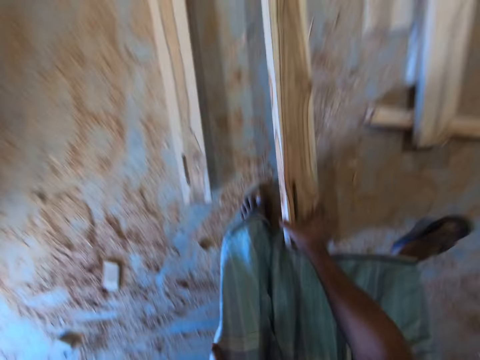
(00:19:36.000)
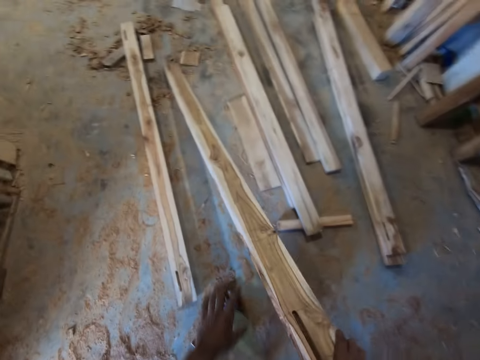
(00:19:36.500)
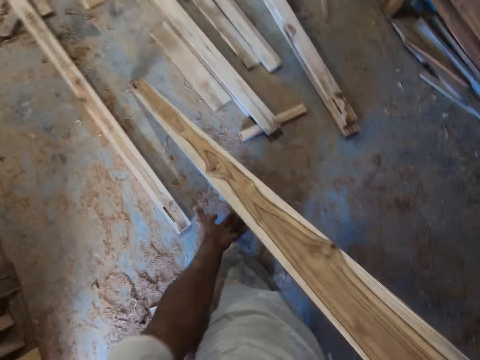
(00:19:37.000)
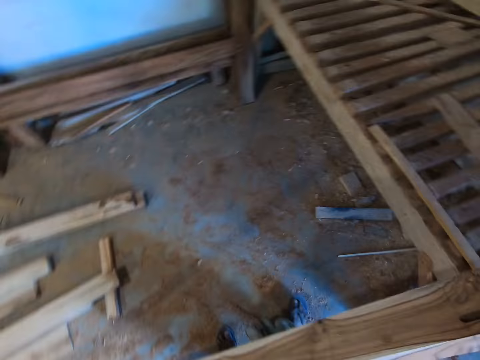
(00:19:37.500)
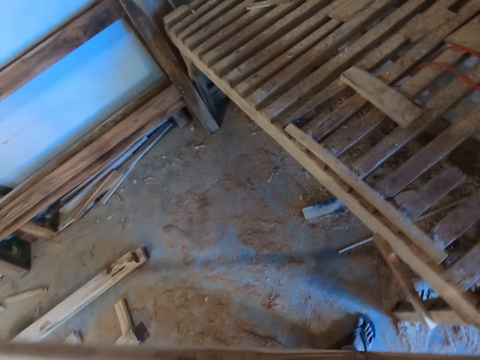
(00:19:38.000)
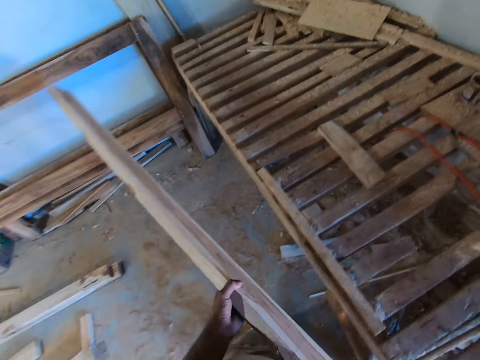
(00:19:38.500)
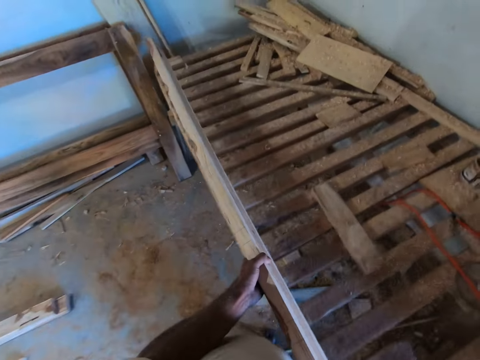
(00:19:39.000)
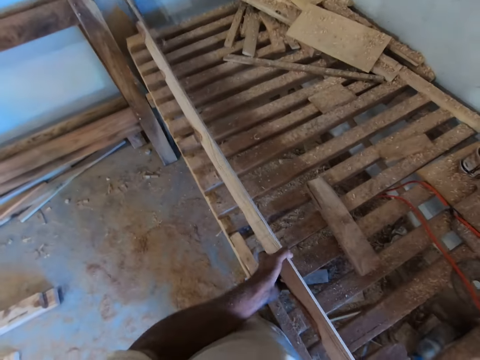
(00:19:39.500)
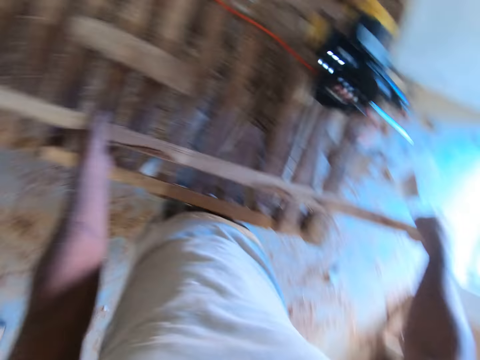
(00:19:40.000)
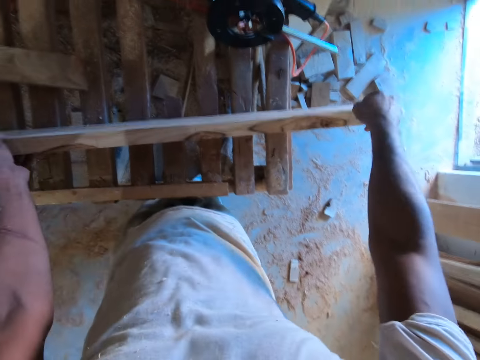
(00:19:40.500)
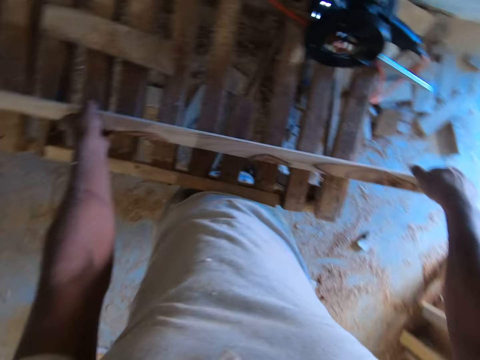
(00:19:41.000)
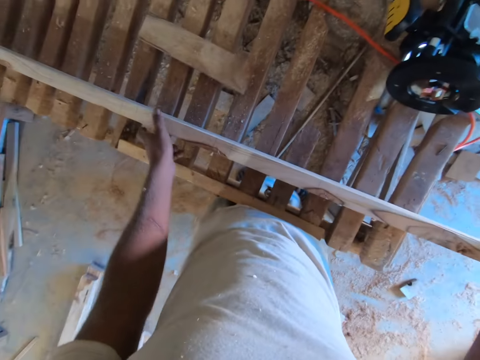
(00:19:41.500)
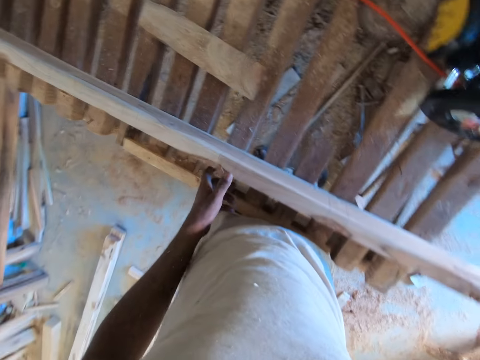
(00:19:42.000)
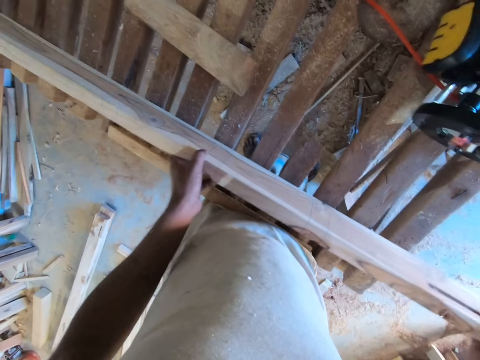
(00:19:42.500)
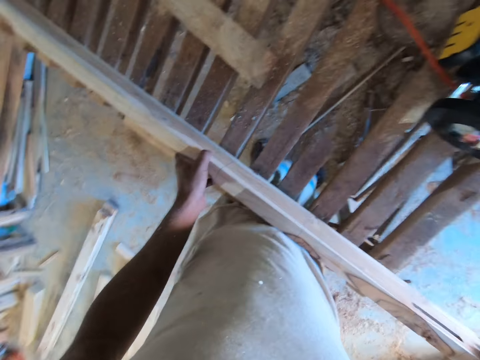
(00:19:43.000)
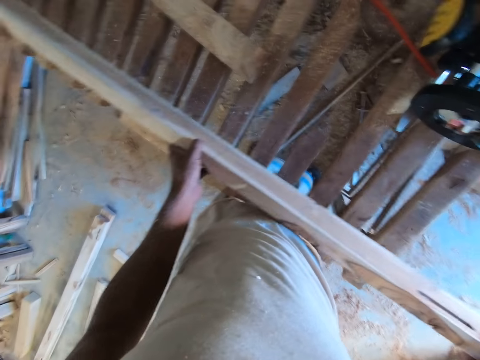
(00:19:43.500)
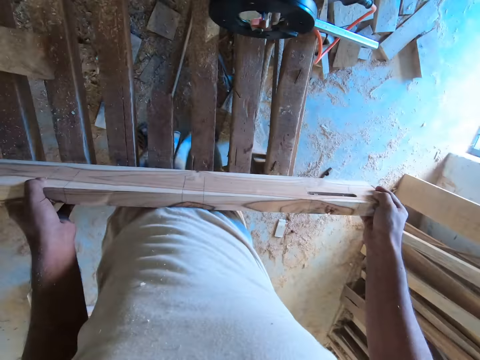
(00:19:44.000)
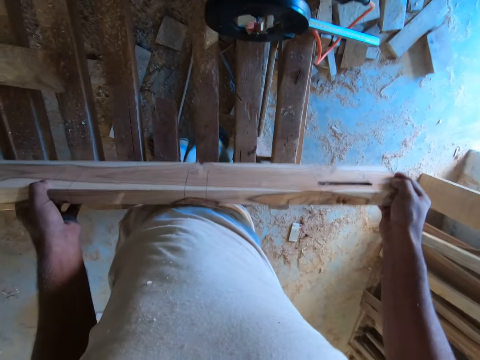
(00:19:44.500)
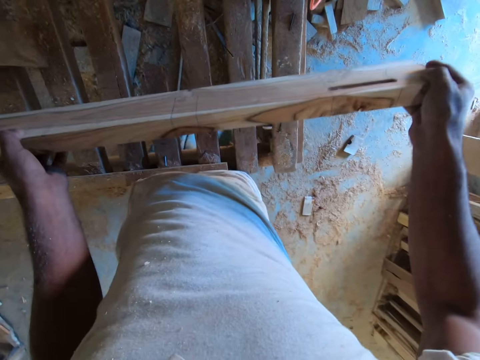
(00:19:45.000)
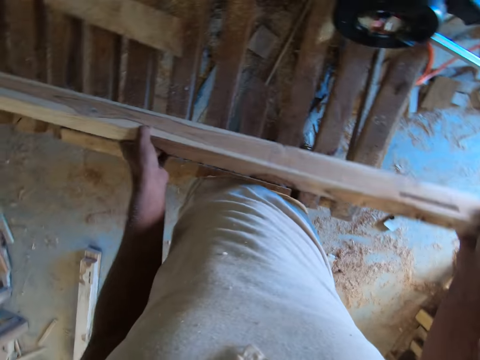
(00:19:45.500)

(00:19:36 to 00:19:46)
The camera wearer lifts a plank of wood from the floor with his right hand. He lifts the plank of wood from the floor with both hands. He places the plank of wood on the wooden frame with both hands. He holds the plank of wood on the wooden frame with his right hand. He adjusts the plank of wood on the wooden frame with both hands.

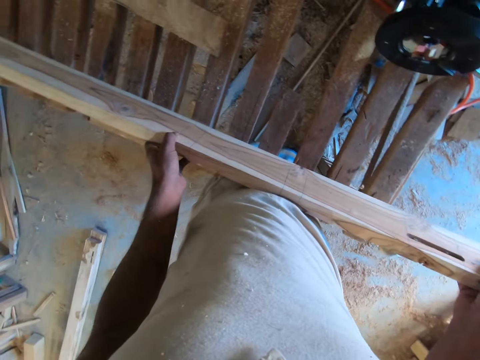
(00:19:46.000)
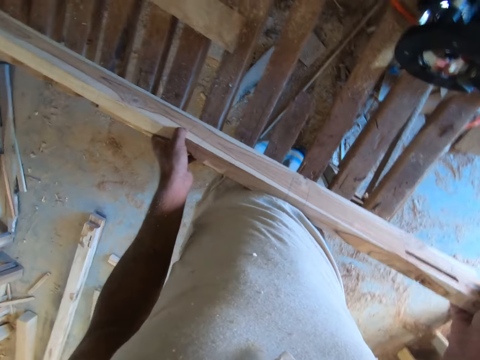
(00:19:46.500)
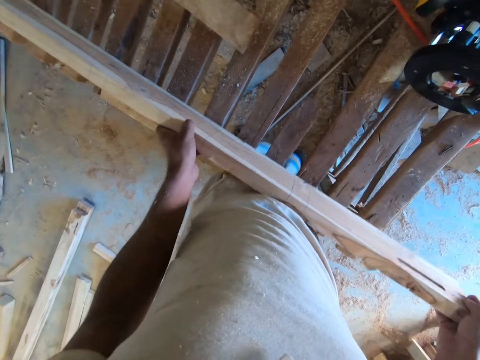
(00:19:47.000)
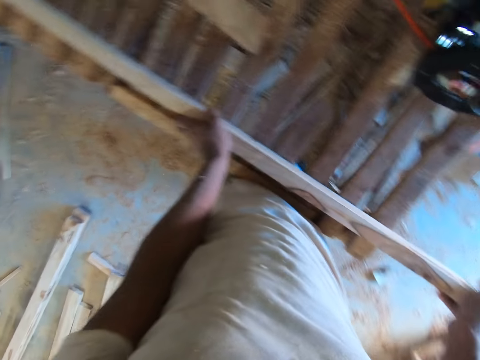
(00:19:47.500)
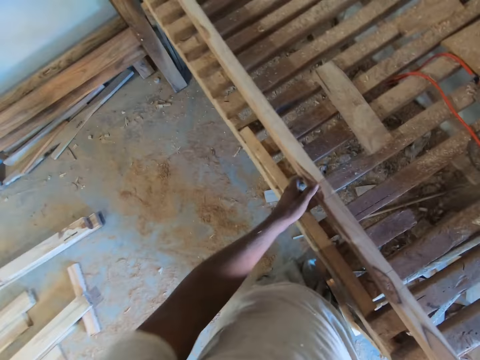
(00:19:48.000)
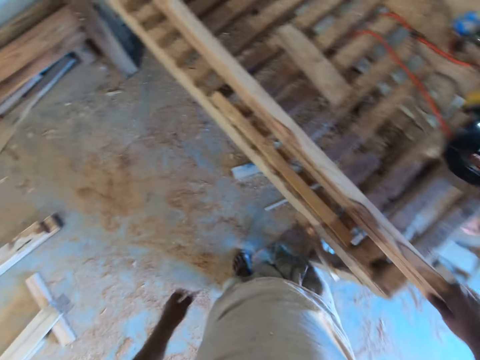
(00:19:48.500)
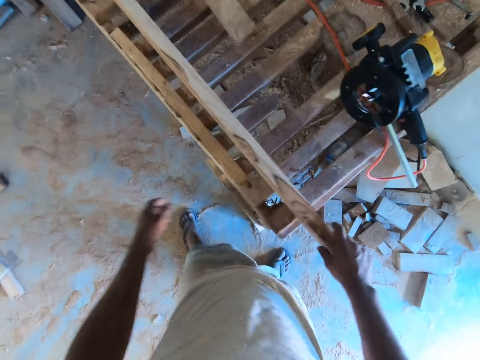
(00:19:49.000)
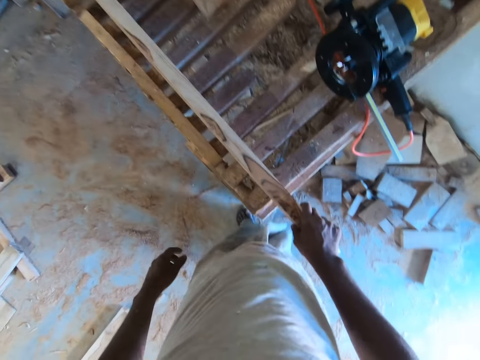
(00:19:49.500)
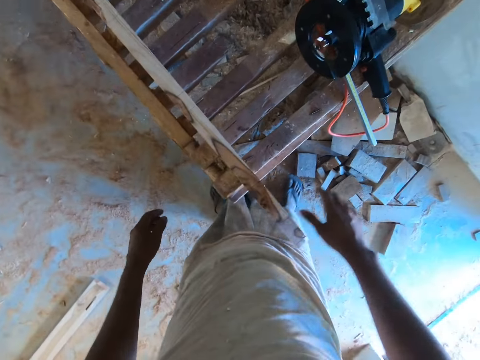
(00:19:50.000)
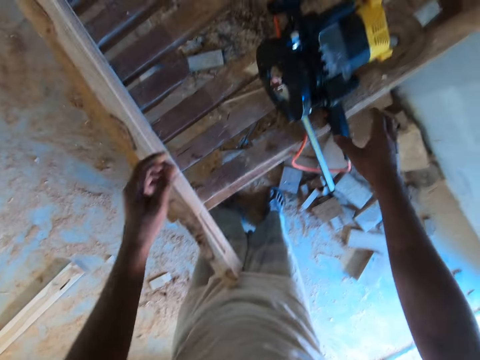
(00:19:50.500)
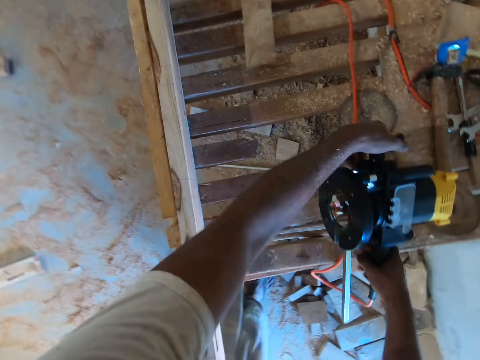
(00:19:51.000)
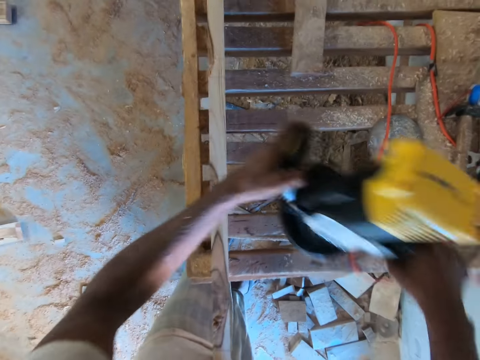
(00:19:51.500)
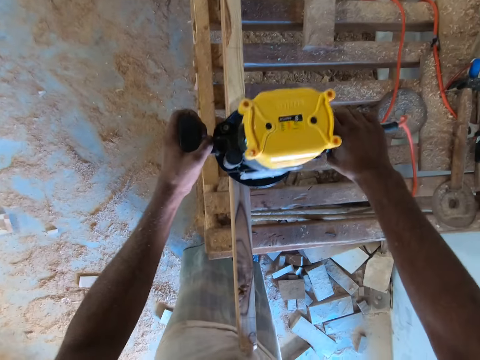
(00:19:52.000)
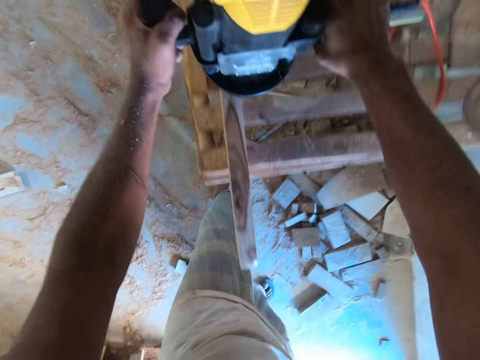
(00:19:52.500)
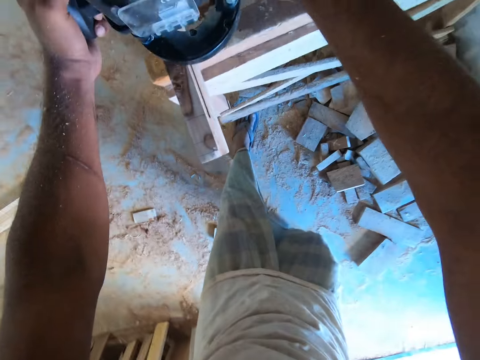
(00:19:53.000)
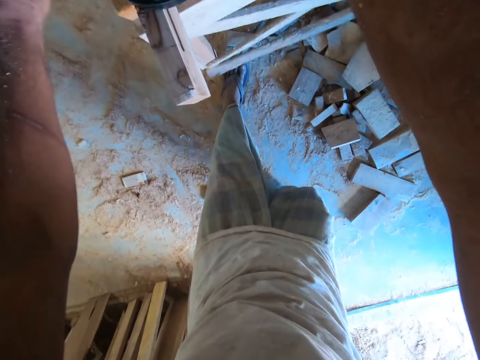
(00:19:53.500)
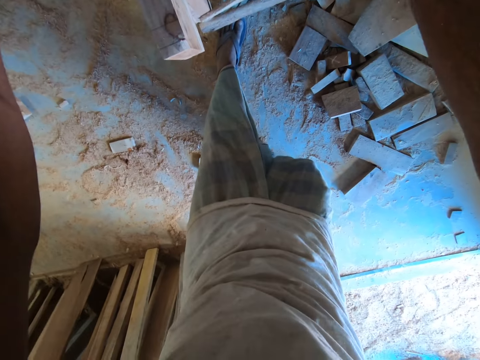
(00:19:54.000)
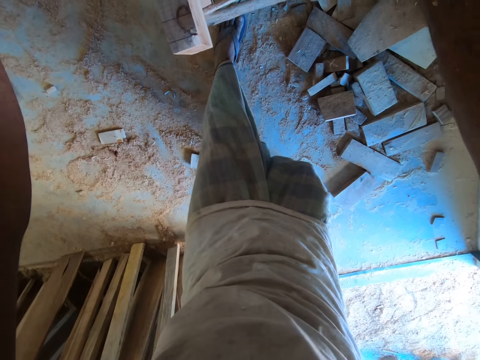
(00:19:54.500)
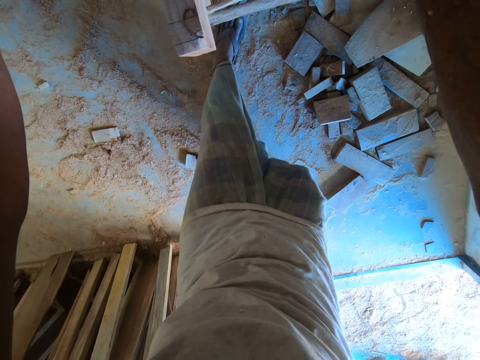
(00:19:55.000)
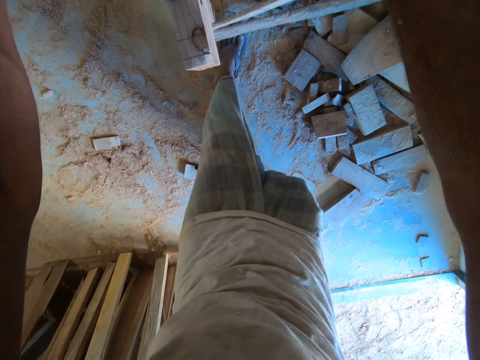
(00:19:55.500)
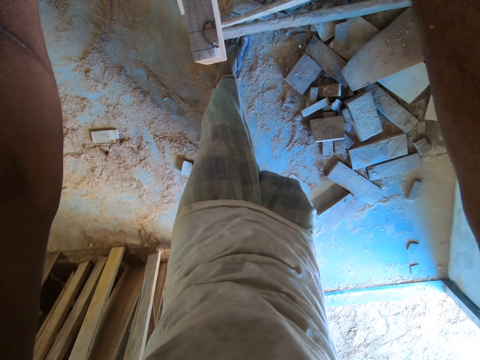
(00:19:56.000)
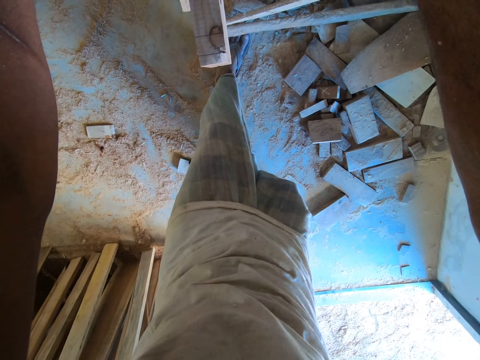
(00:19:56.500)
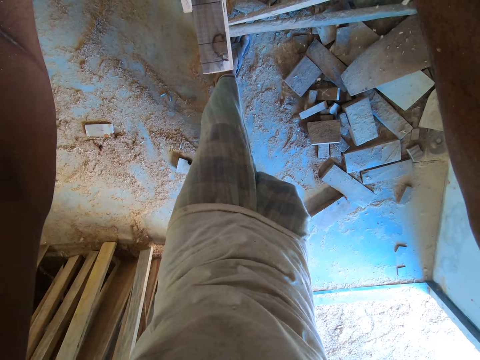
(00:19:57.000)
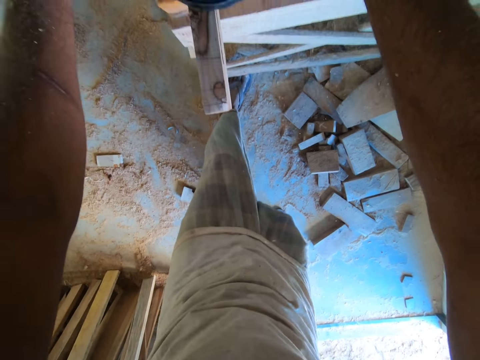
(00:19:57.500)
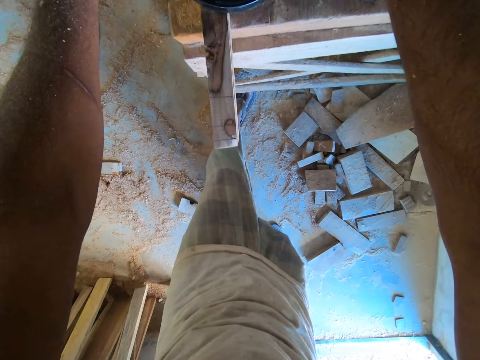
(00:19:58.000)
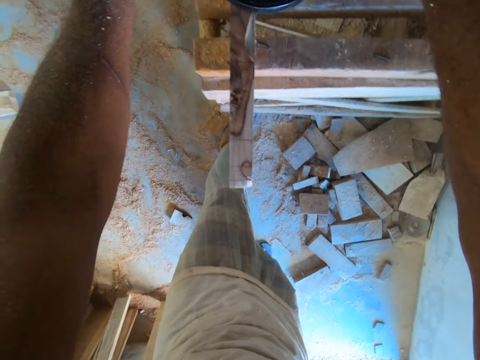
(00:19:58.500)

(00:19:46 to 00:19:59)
The camera wearer holds the plank of wood on the wooden frame with his right hand. He holds the wood router on the wooden frame with his right hand. He holds the wood router on the wooden frame with both hands. He lifts the wood router from the wooden frame with both hands. He places the wood router on the plank of wood on the wooden frame with both hands. He sands the timber. He moves the wood router on the plank of wood on the wooden frame with both hands. He cuts a part of the plank of wood on the wooden frame with the wood router in both hands.

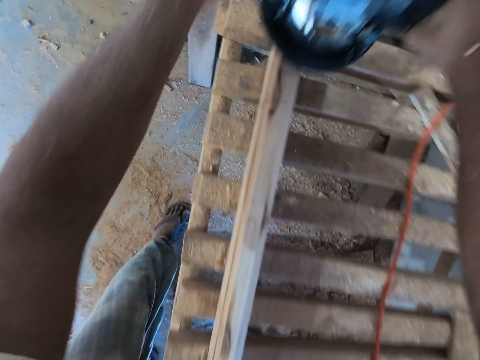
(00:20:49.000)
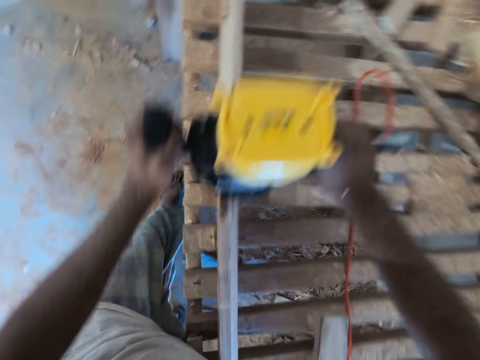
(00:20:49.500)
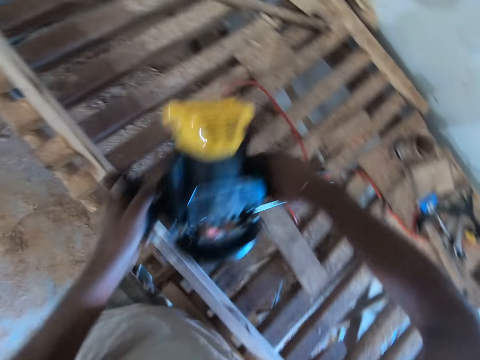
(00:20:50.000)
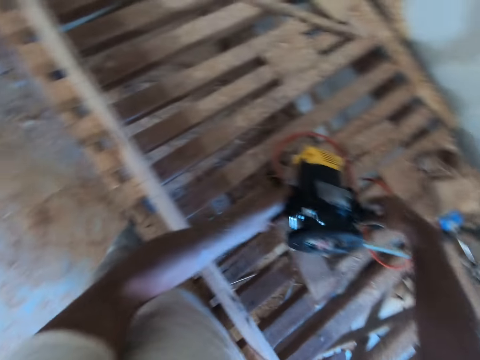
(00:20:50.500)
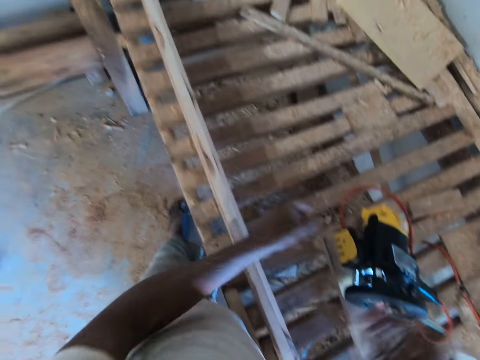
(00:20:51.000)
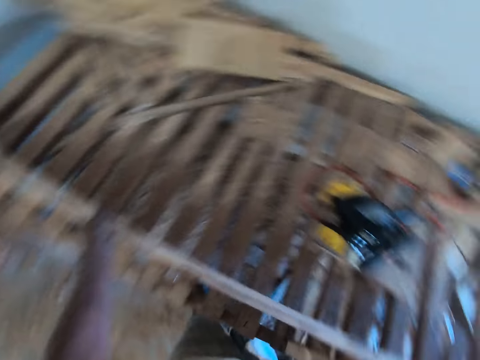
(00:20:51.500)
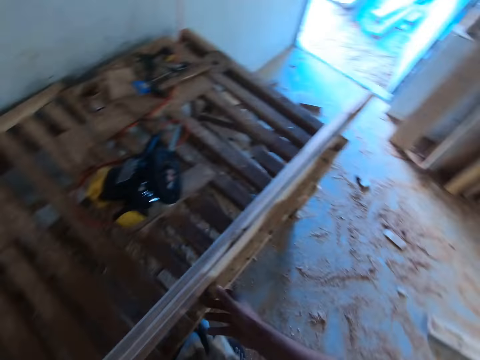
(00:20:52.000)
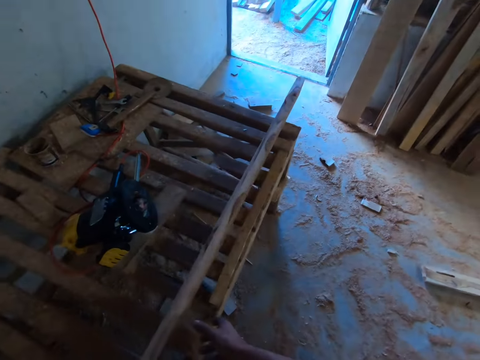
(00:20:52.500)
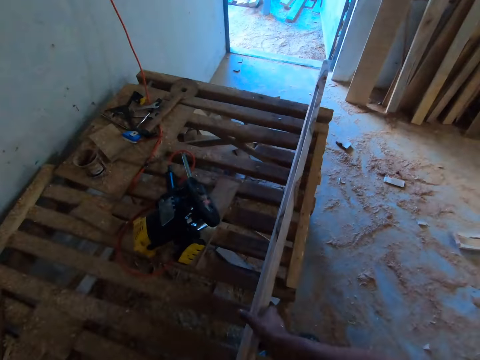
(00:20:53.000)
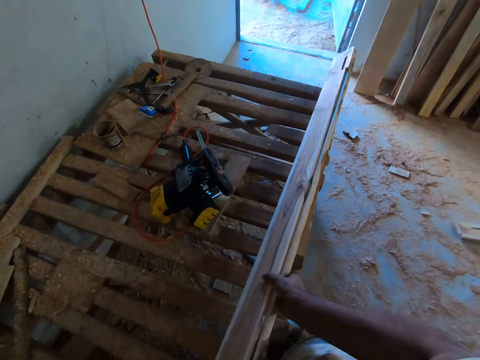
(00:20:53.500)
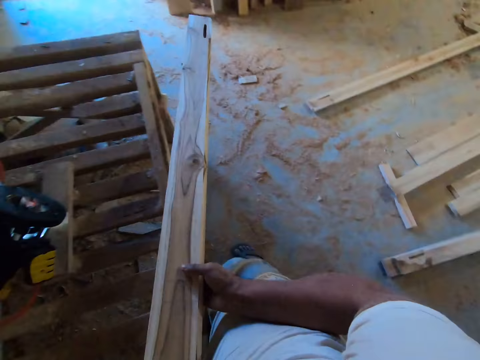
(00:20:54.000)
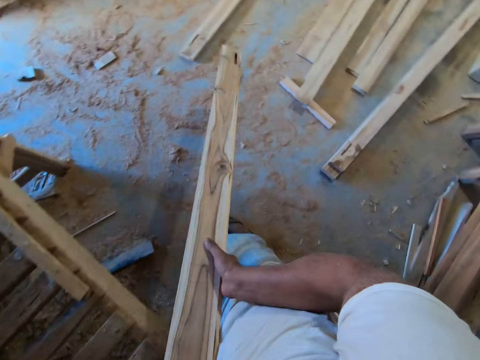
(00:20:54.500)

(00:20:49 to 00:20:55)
The camera wearer drops the wood router on the wooden frame with both hands. He holds the plank of wood on the wooden frame with his left hand. He holds the plank of wood on the wooden frame with his right hand. He lifts the plank of wood from the wooden frame with both hands.
